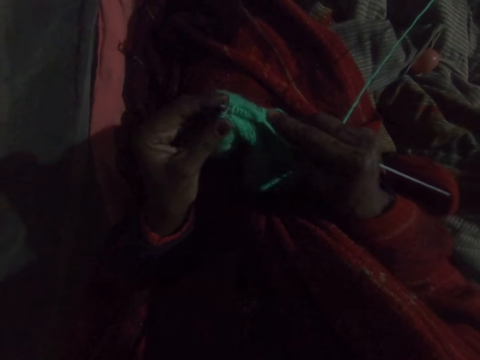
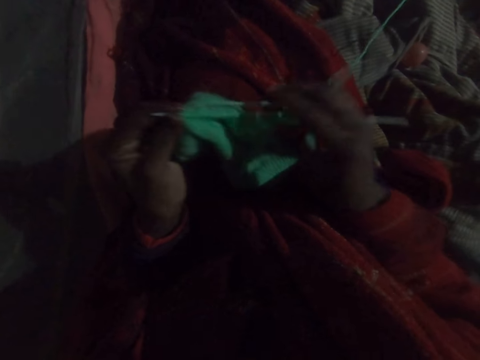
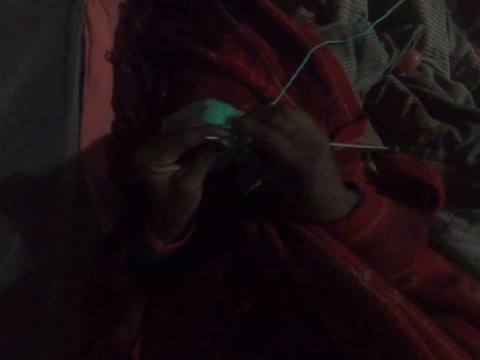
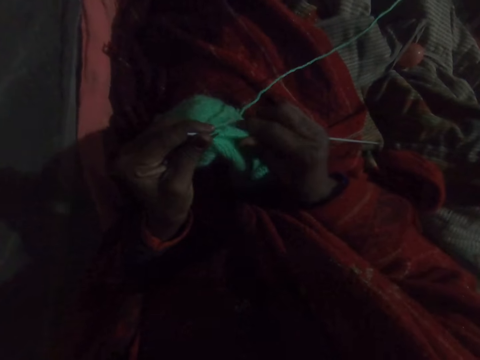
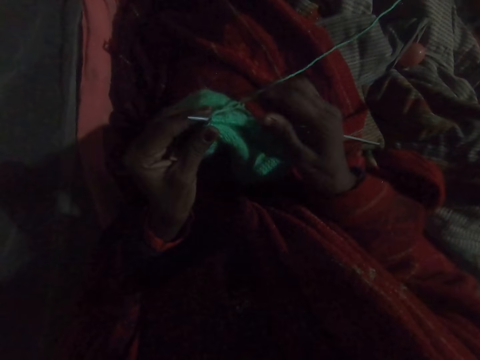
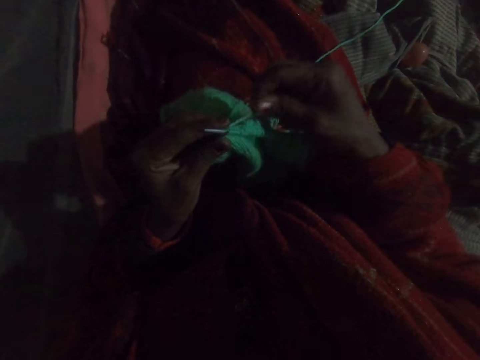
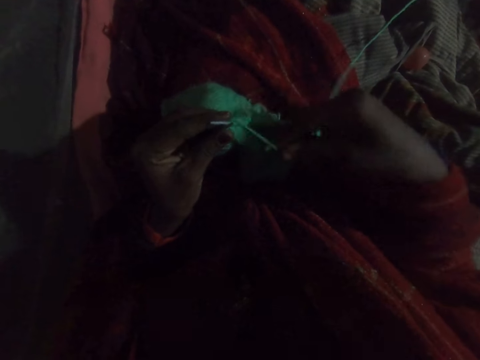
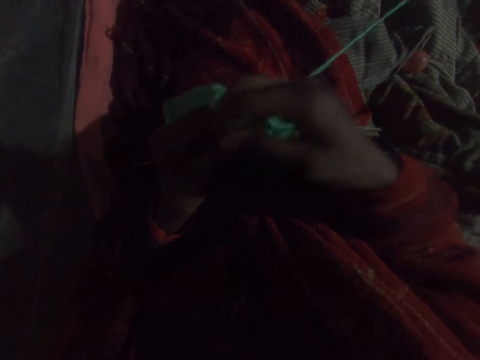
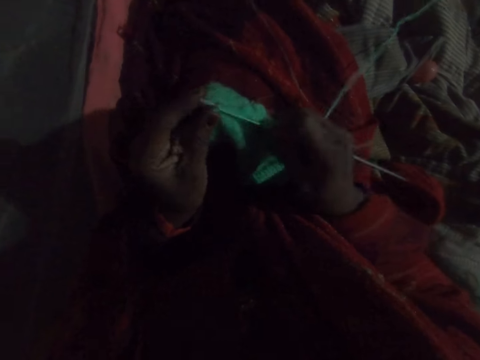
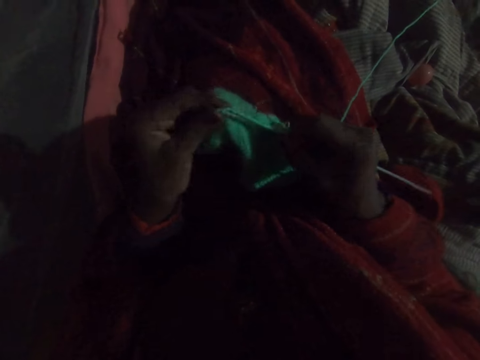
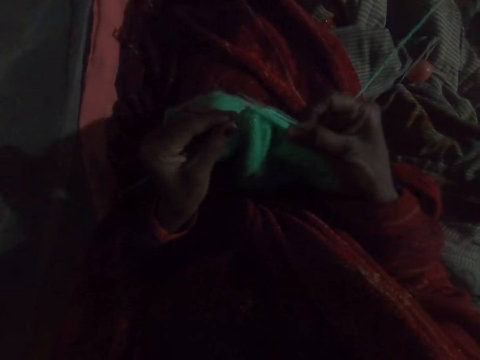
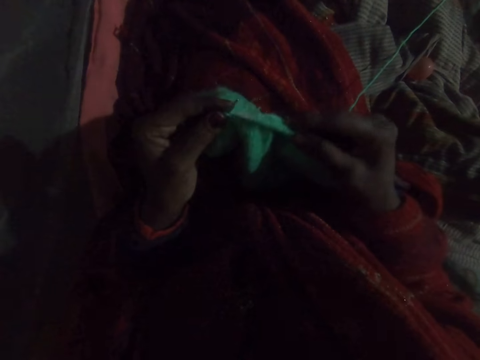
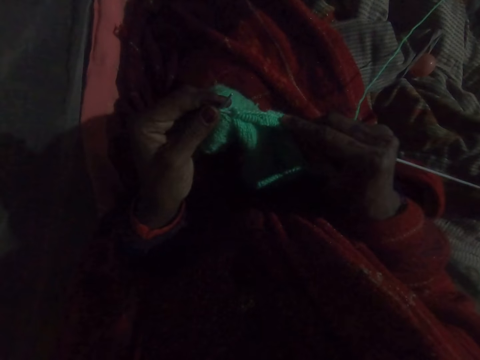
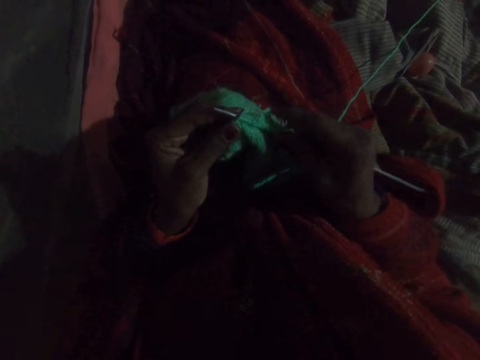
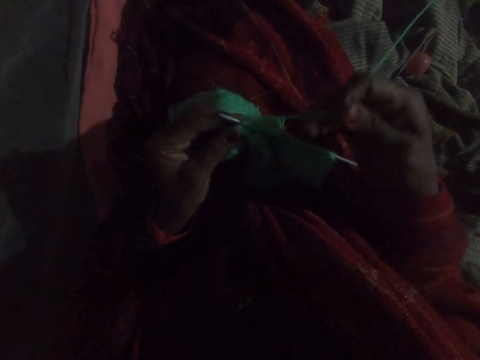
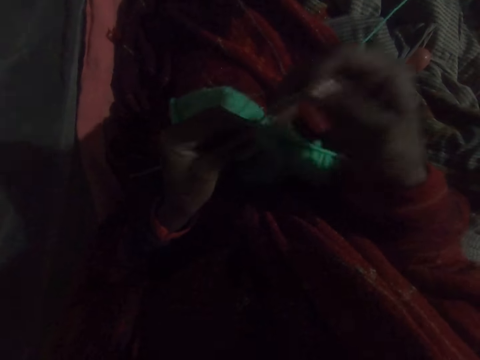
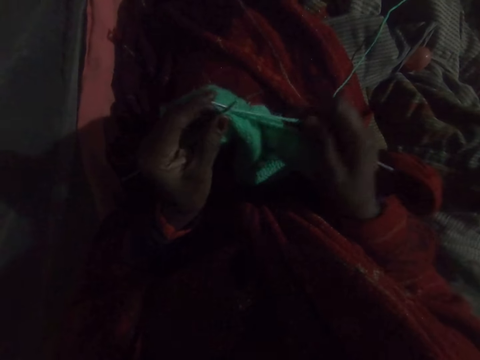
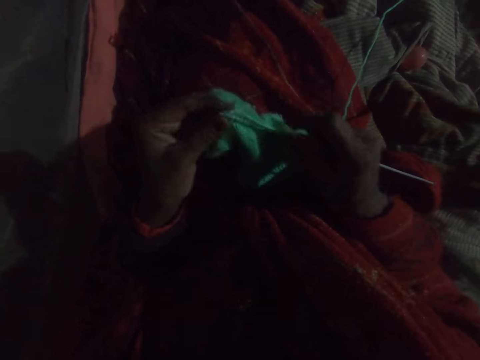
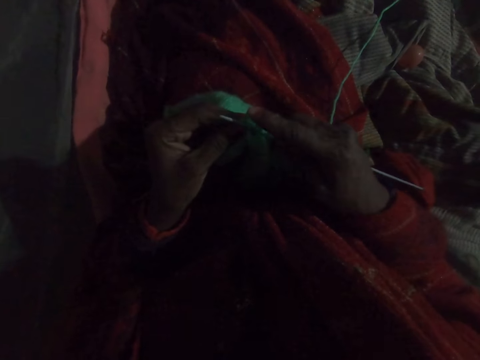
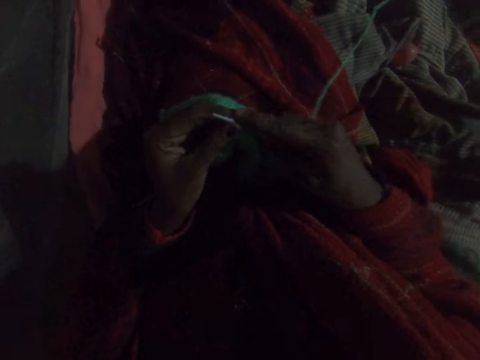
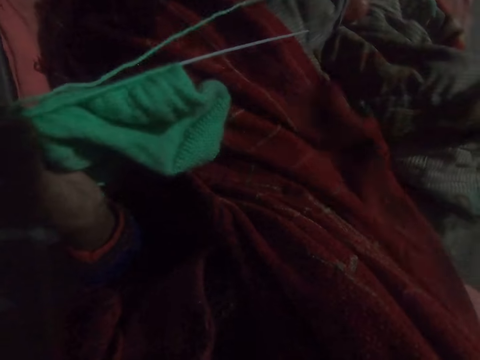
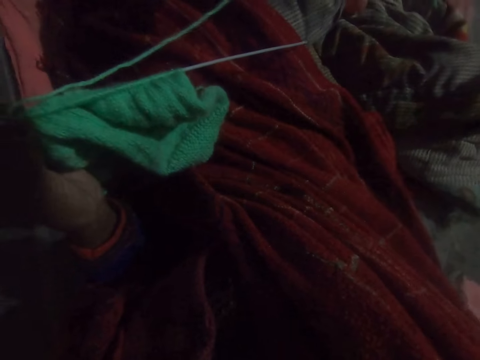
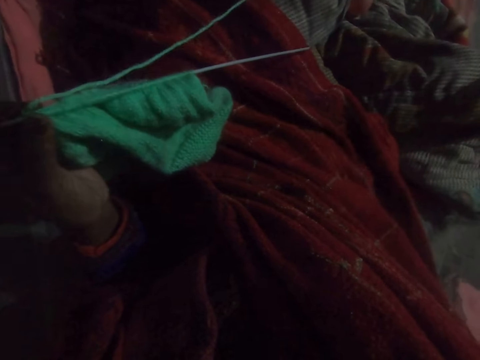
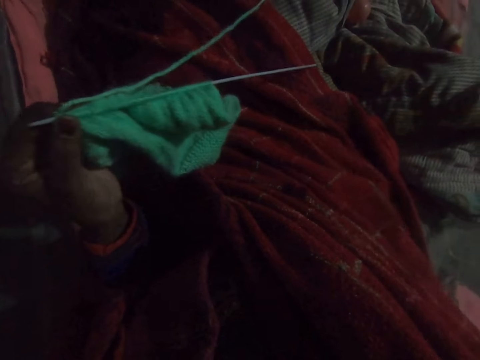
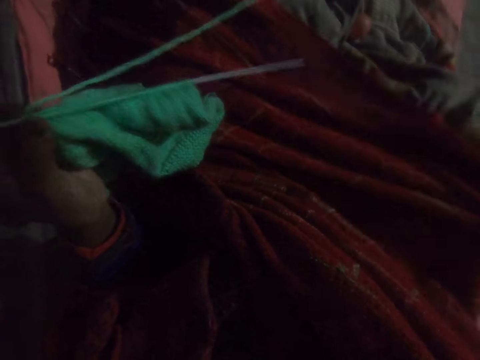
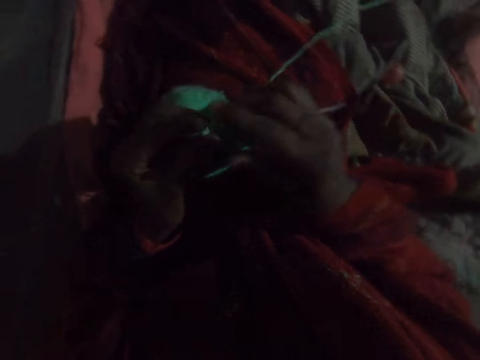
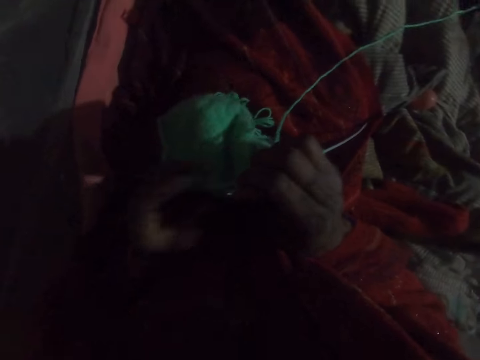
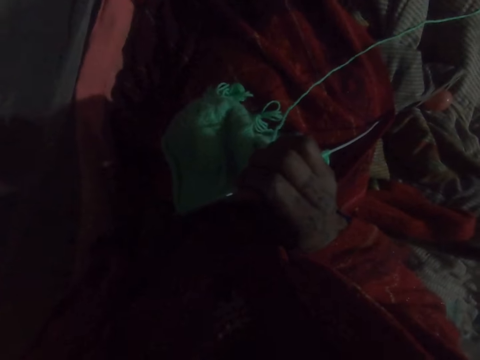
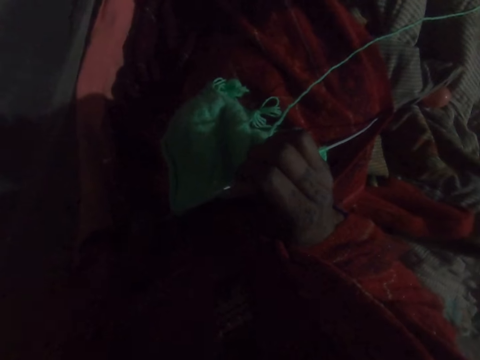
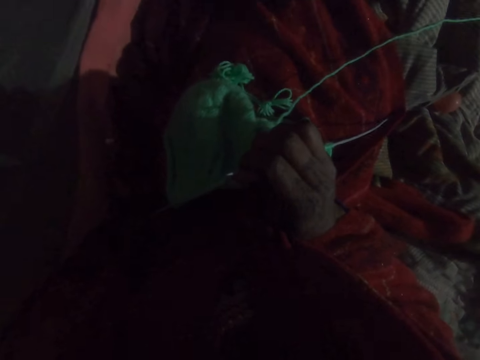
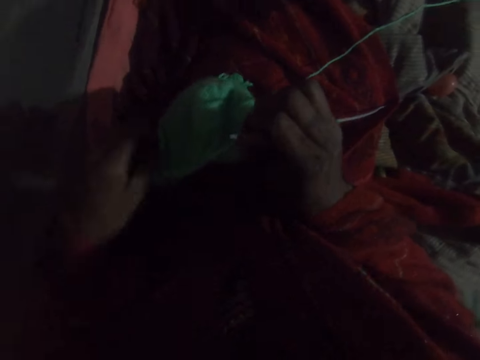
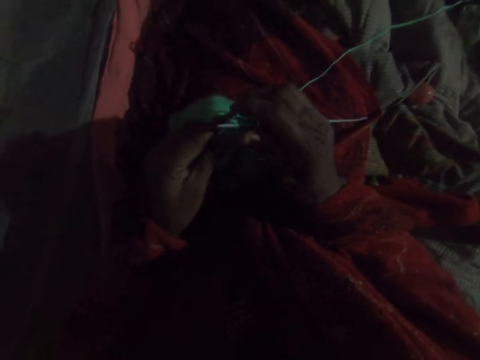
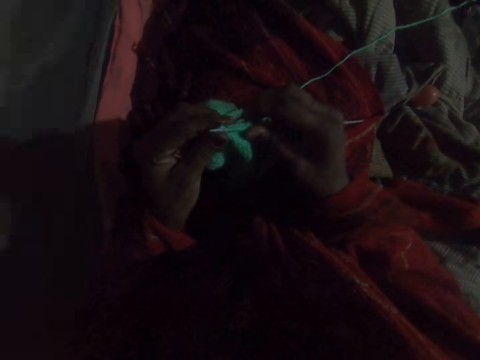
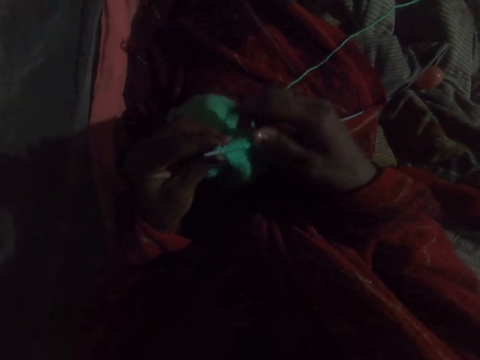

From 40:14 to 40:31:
The camera wearer adjusts the knit on the needle with her right hand. She knits with the wool. She holds the needle in her right hand with her left hand. She removes her hand from the fabric. She puts her right hand inside her dress. She scratches her body. She removes her right hand from the dress. She collects the knitting needle from her left hand. She holds the fabric and stretches the fabric on the weaving stick. She knits with the wool.

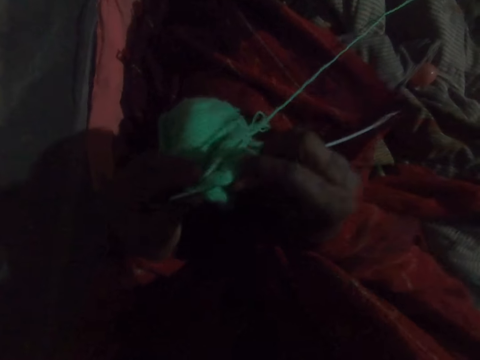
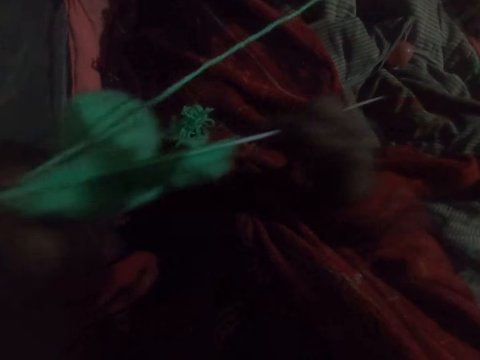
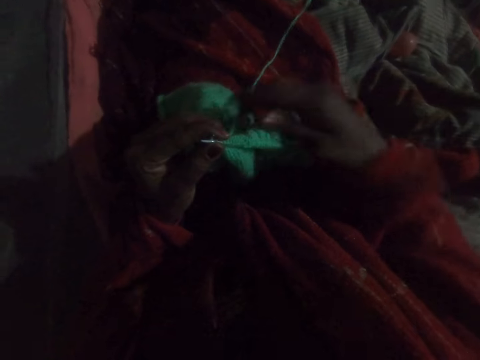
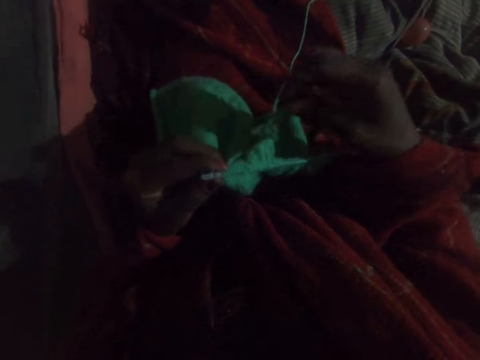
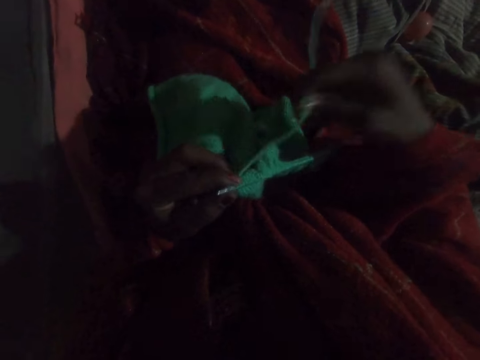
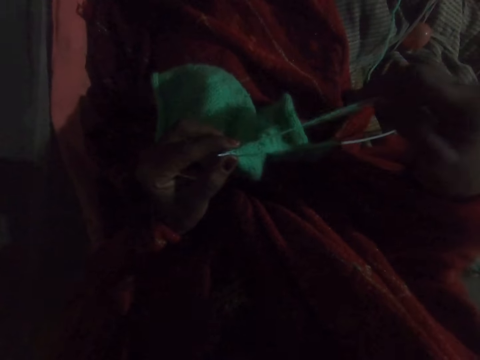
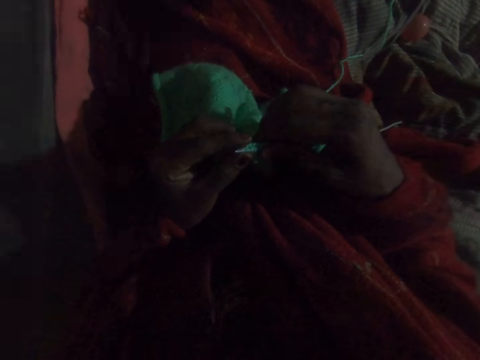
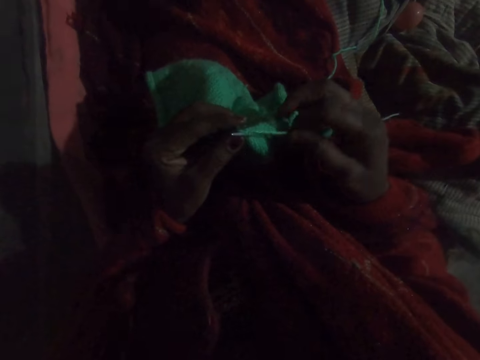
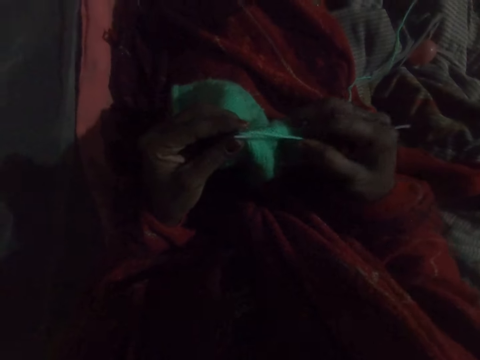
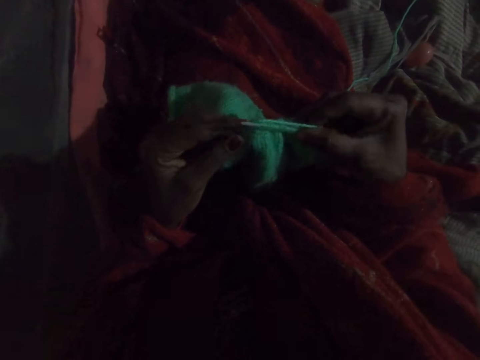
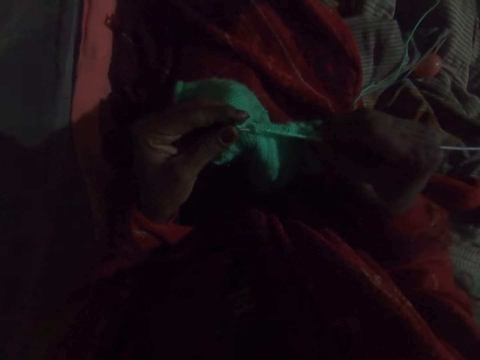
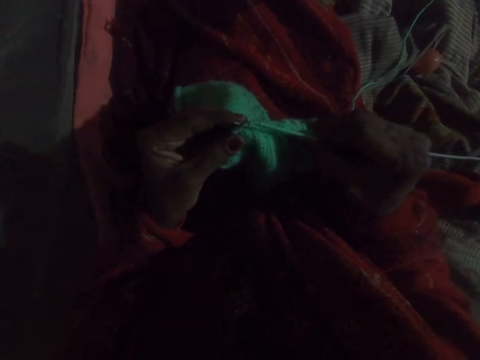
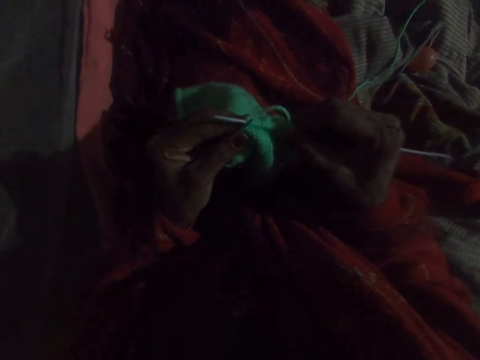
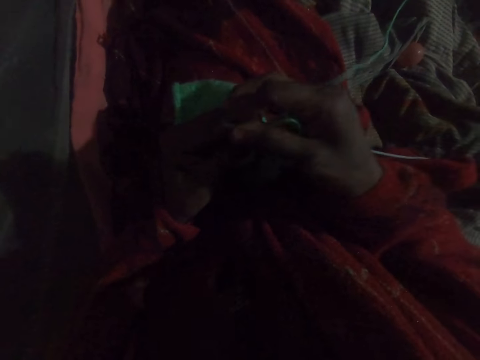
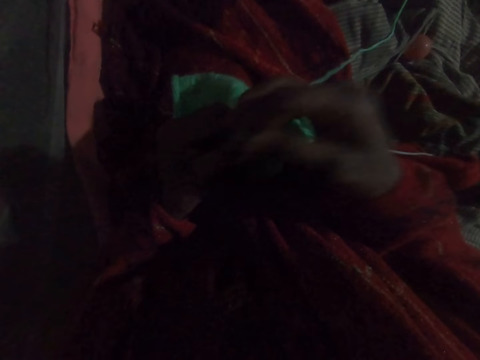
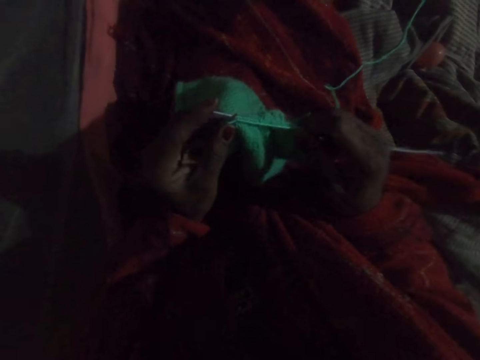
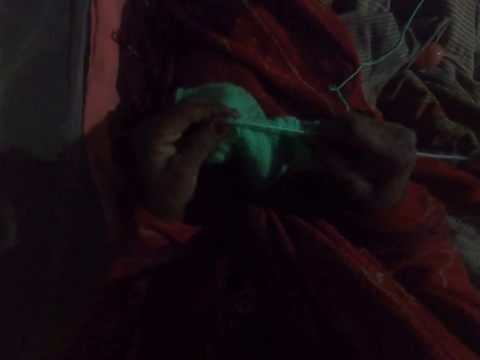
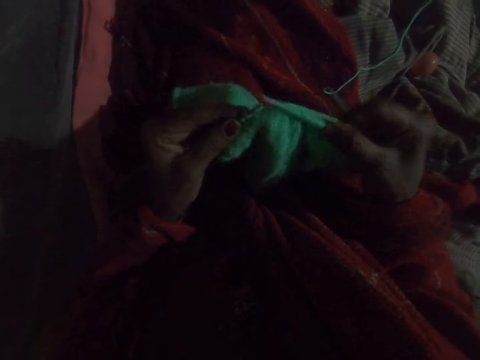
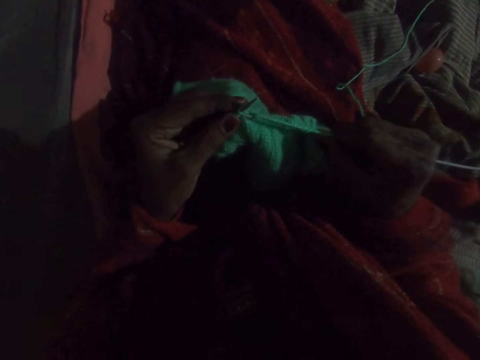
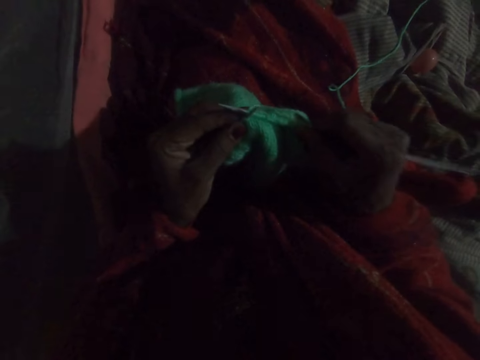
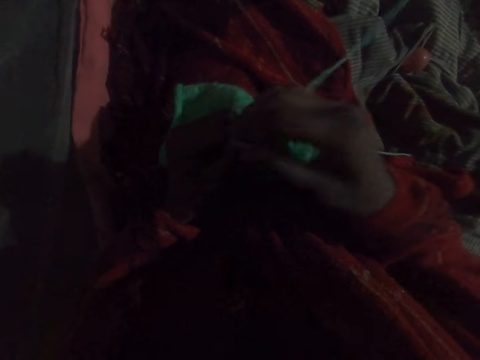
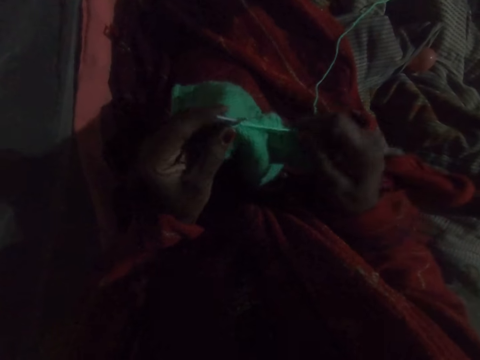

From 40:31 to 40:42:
The camera wearer stretches the thread. They hold the fabric. They weave the fabric with the weaving stick.
